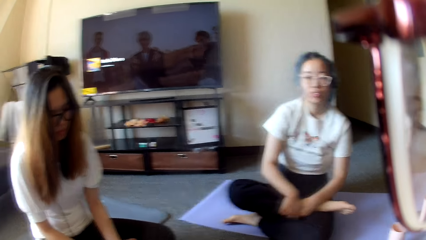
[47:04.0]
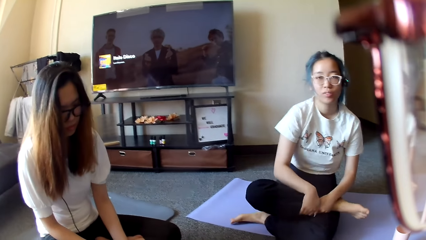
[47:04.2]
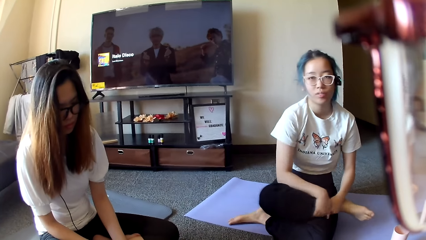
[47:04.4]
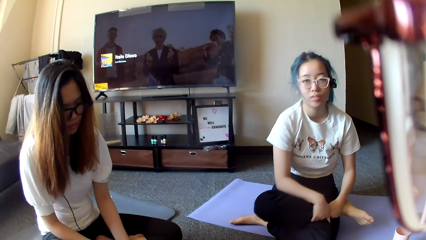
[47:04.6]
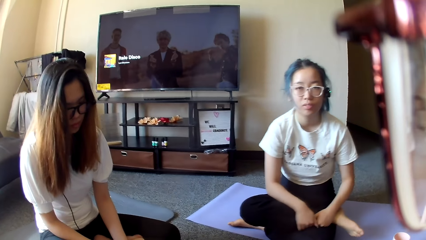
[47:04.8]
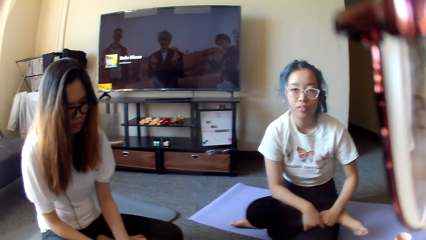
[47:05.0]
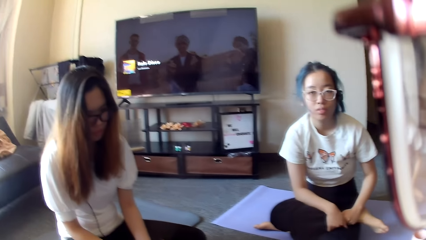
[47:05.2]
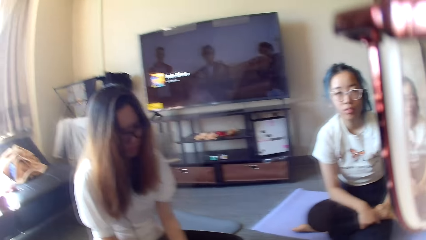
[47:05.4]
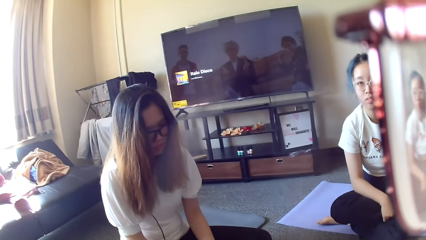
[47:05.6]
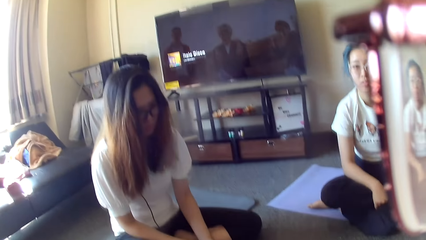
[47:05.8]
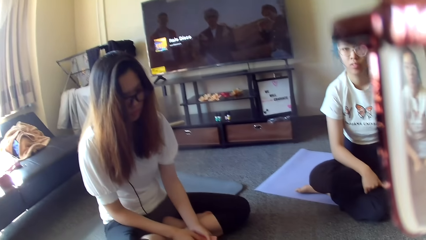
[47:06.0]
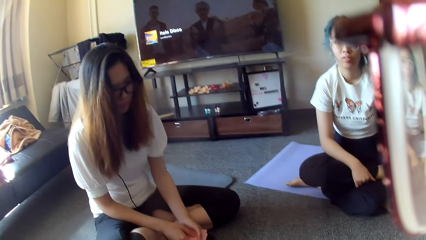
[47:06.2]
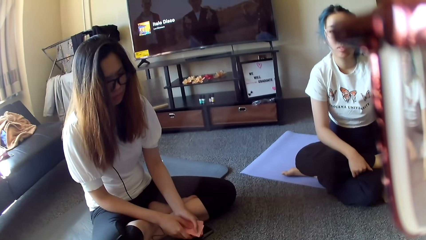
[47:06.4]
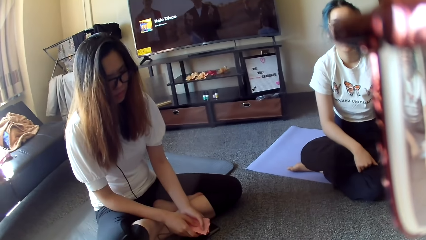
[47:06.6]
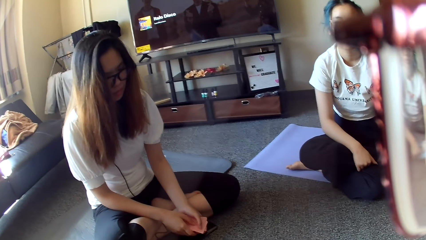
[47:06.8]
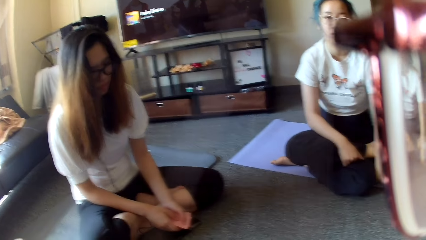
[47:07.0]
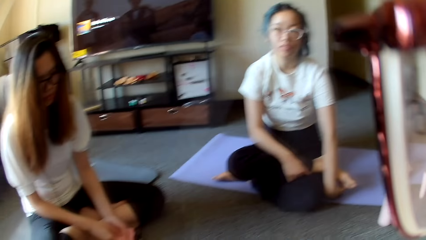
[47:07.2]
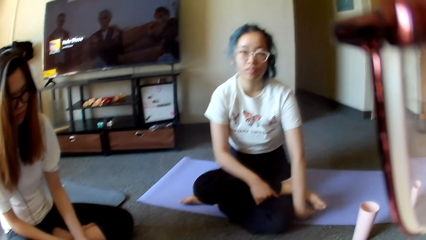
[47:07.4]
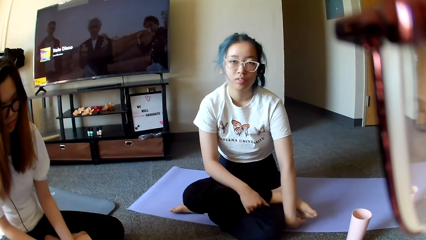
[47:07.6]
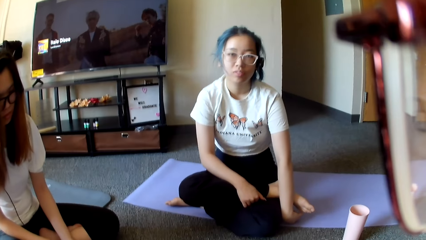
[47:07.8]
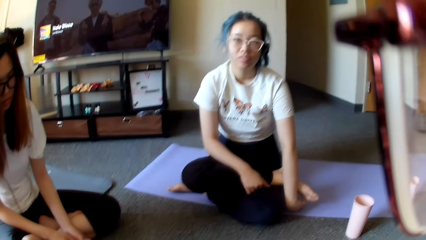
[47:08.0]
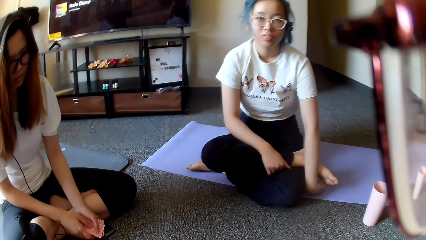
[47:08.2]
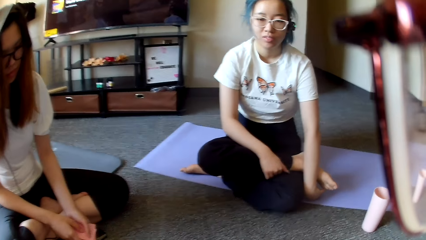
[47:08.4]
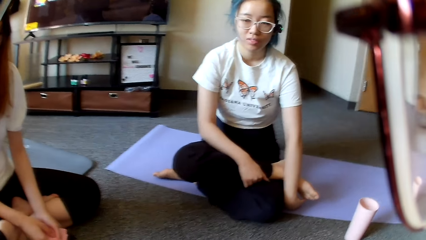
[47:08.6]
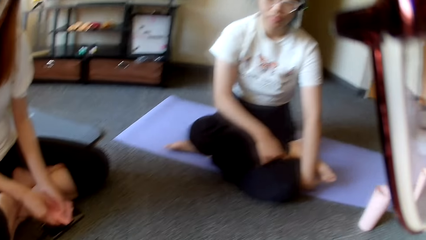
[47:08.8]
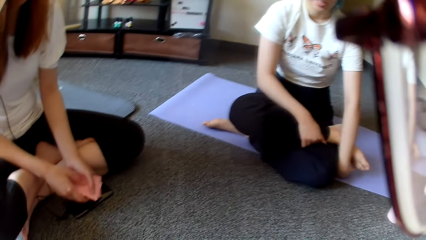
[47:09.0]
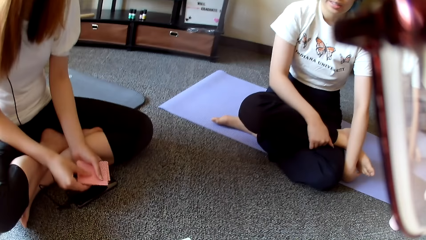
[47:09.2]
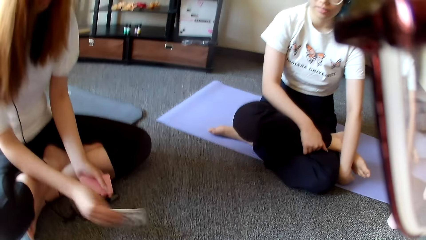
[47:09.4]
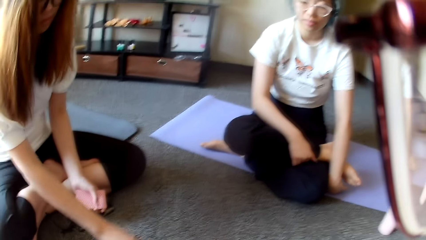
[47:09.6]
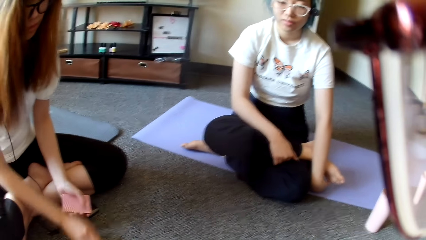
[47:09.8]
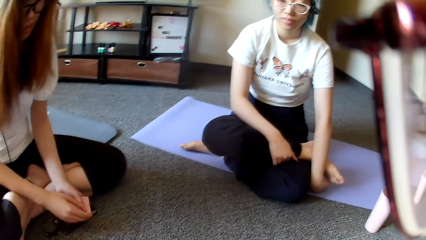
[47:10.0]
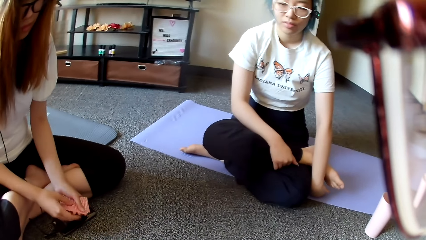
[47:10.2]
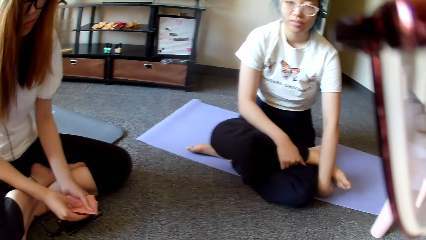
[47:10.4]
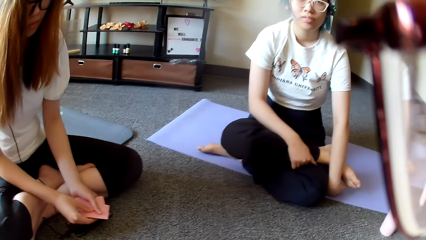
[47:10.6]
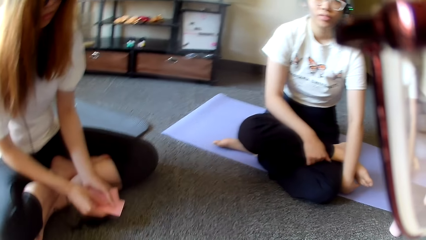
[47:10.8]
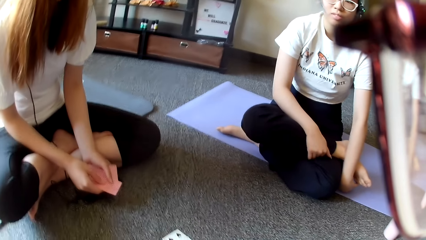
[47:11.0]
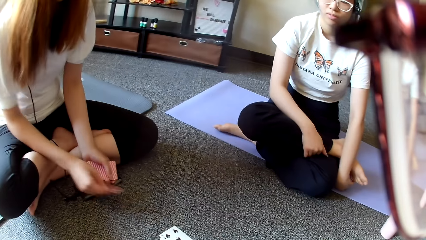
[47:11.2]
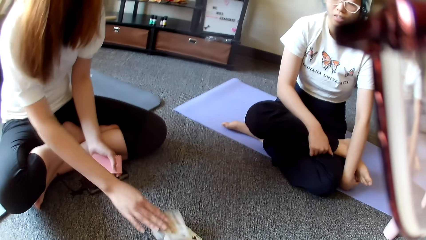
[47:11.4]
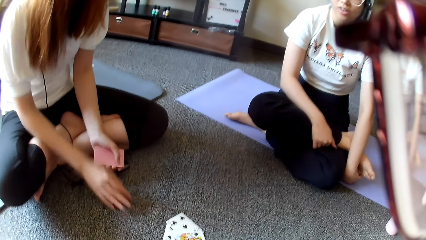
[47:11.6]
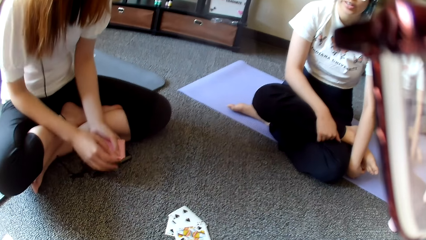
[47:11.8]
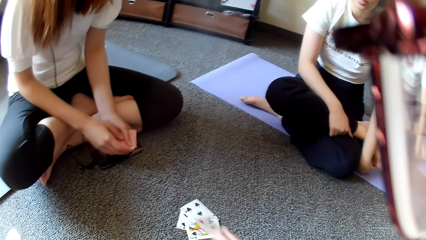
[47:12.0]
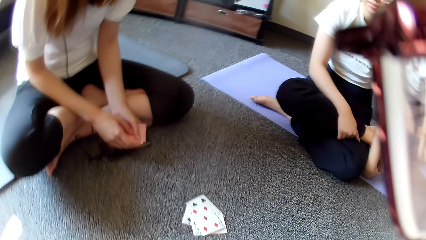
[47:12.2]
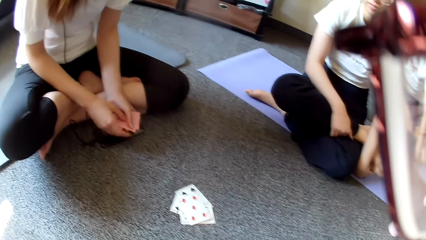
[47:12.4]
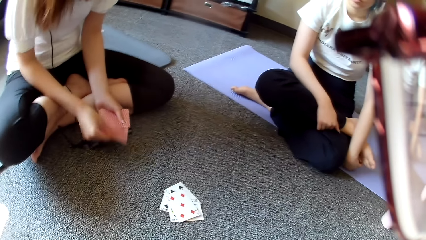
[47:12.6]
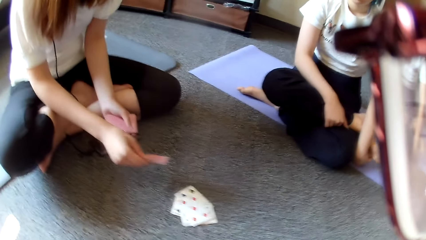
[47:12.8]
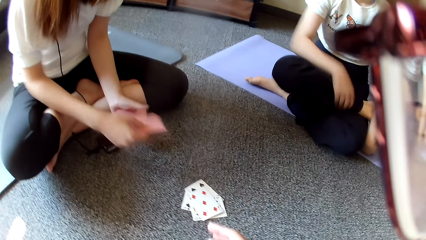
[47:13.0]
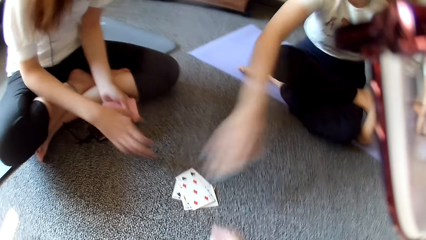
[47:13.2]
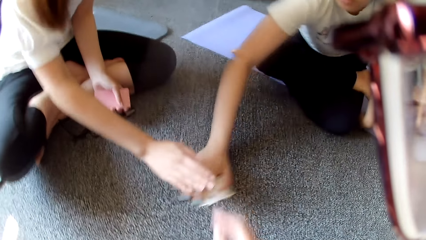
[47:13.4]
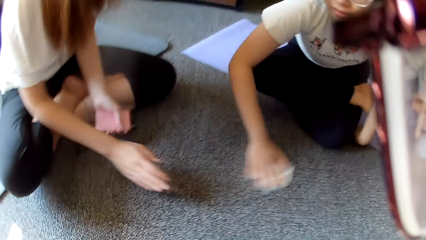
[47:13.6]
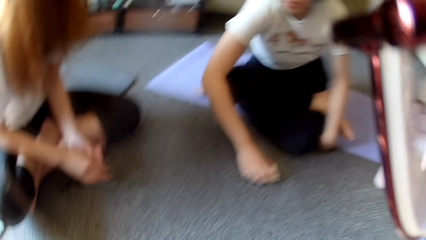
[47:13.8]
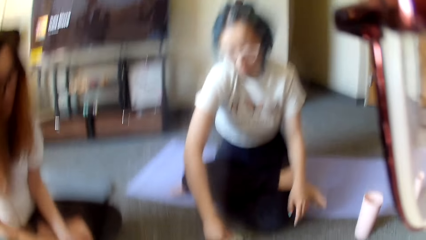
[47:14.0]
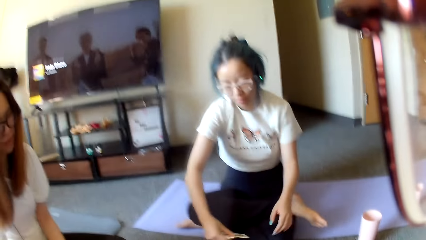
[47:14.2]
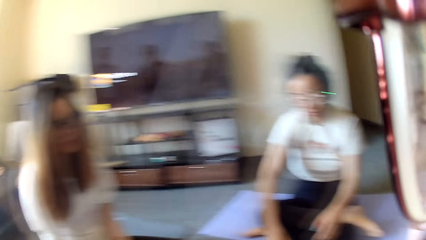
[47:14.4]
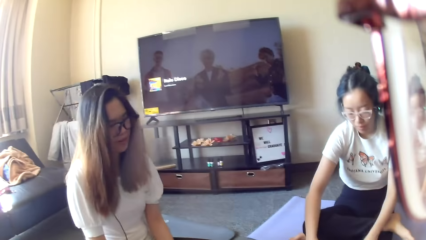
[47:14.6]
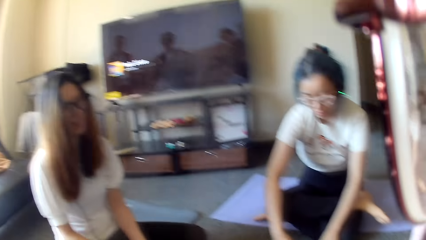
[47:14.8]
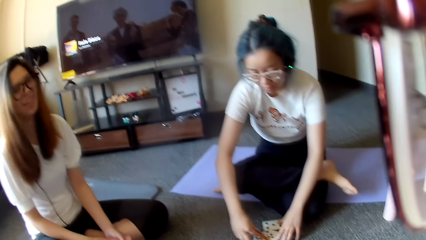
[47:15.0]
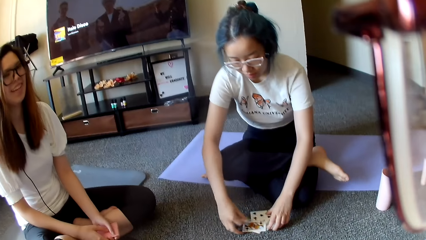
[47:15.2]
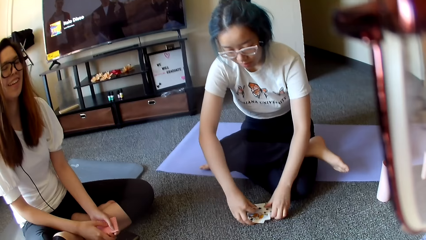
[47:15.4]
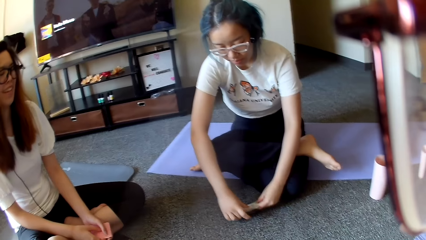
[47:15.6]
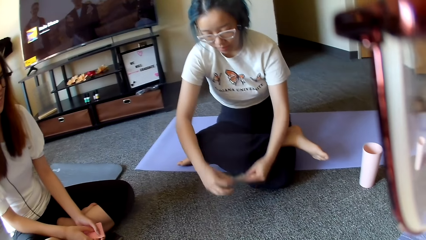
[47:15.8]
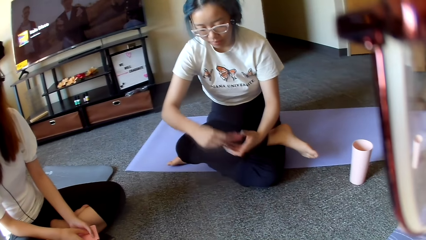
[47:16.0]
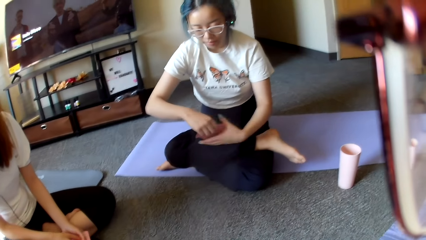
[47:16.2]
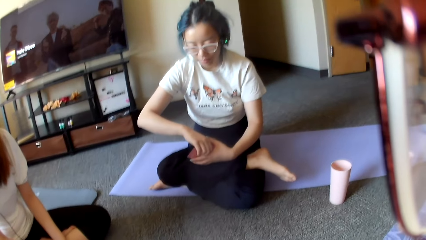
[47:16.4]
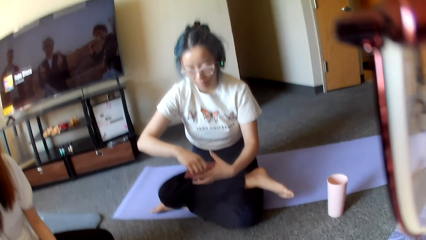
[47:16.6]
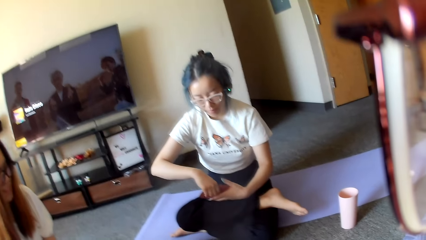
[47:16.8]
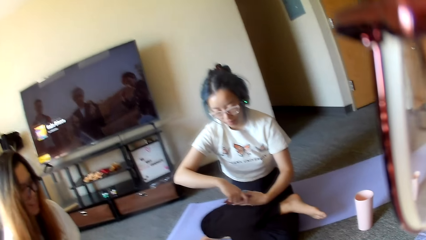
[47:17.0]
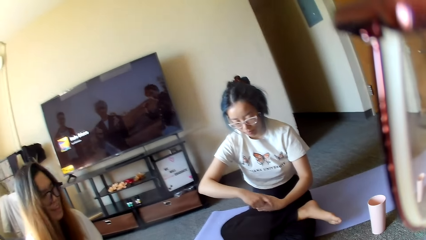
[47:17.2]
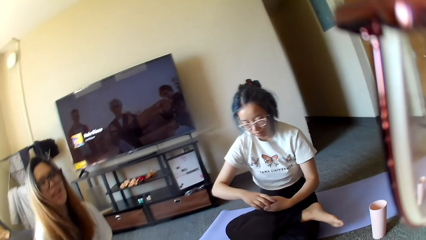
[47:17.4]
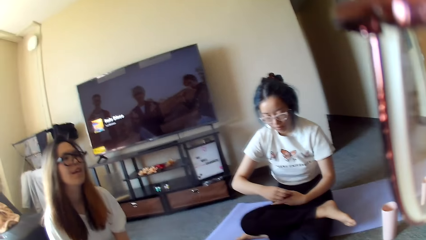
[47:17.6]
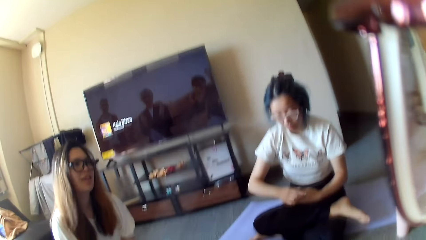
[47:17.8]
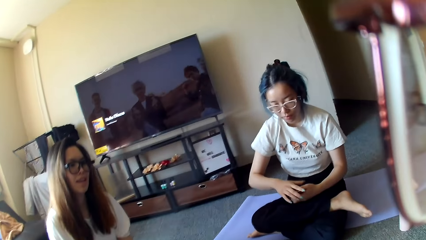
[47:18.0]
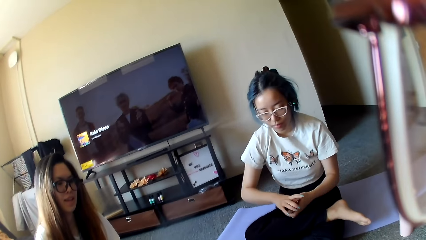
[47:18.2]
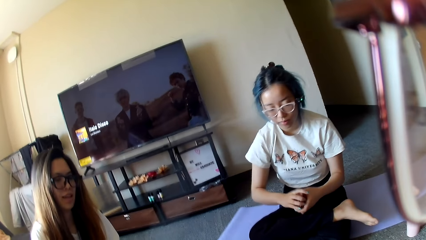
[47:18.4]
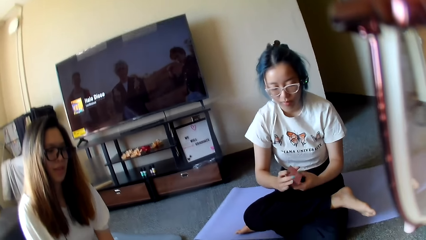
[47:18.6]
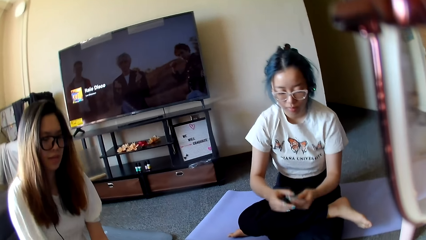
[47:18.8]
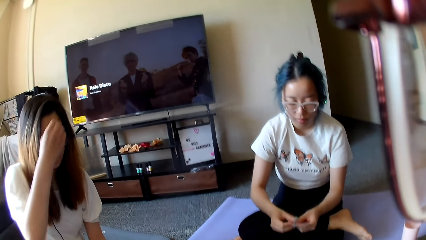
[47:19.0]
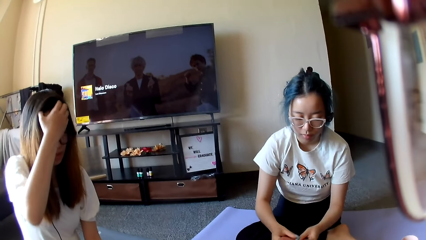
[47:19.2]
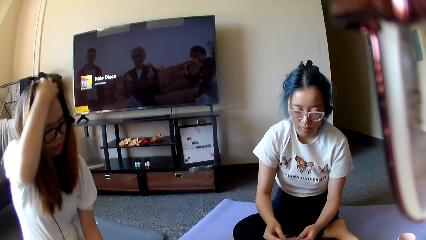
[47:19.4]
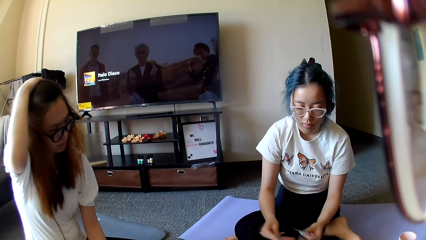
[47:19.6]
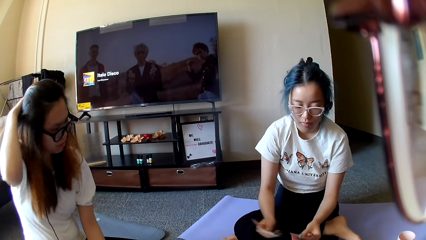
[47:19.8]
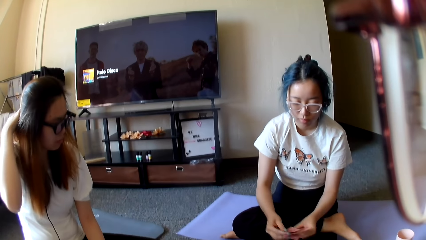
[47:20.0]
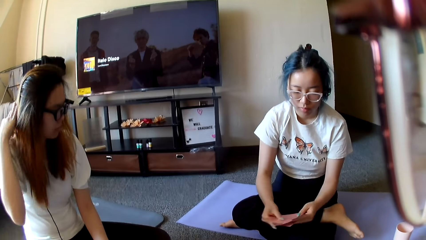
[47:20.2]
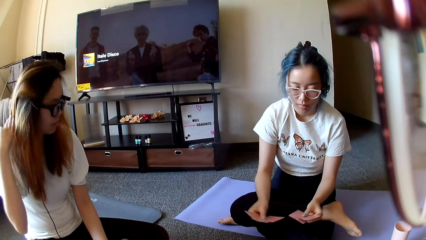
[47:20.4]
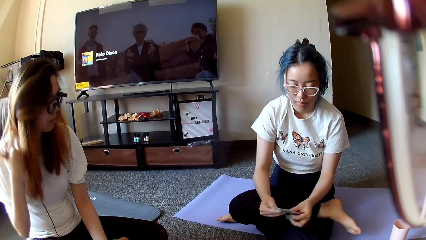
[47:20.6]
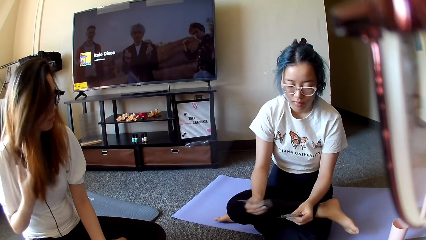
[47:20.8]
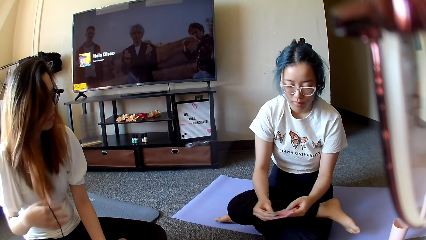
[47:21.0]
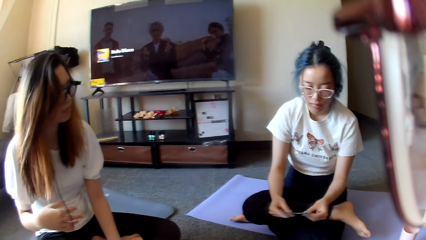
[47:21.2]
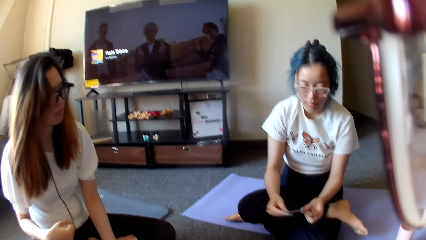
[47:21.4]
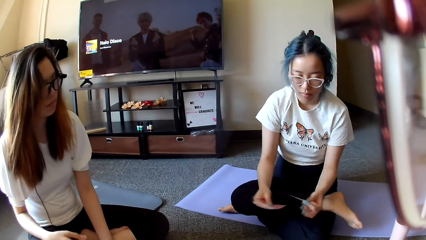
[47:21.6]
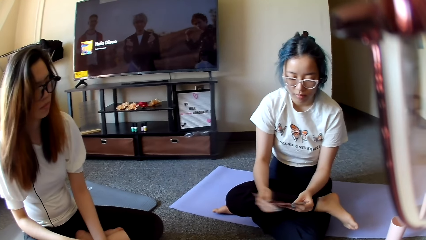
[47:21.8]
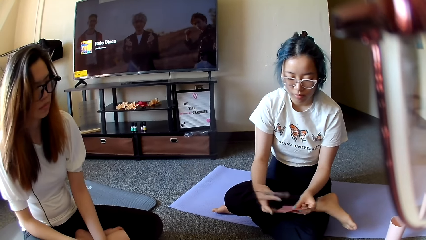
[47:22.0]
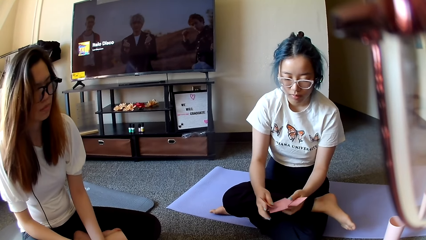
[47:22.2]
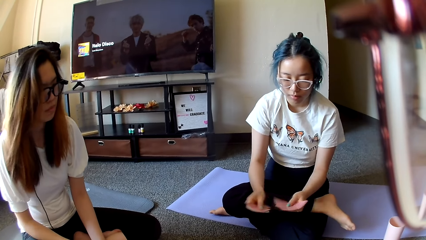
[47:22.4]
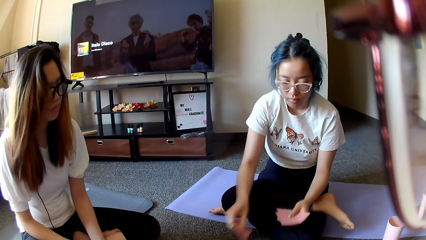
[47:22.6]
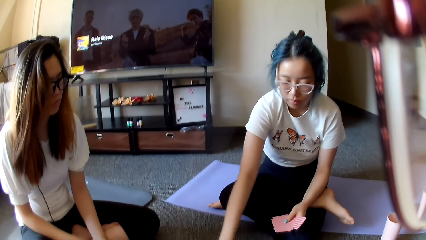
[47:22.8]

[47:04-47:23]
The camera wearer looks around. A woman places a card on the floor. The camera wearer places the card on the floor. The woman plays poker. The woman moves the hand. Another woman holds the cards. The other woman taps on the floor. The first woman stretches the hand. The camera wearer moves the hand. The other woman collects the card on the floor and shuffles the cards. The first woman pushes the hair backwards. The other woman plays poker. The first woman shuffles the cards.
